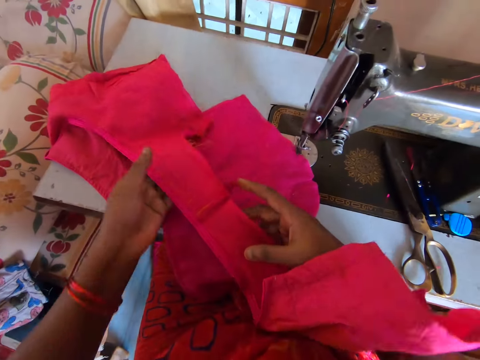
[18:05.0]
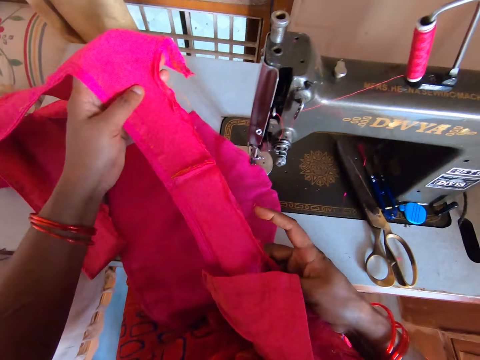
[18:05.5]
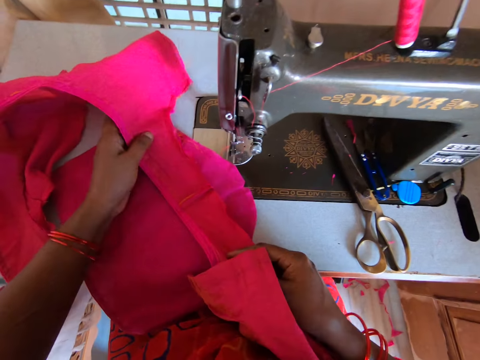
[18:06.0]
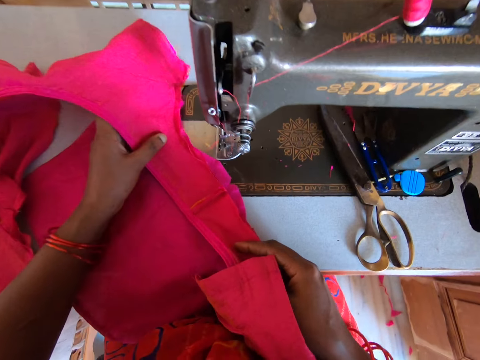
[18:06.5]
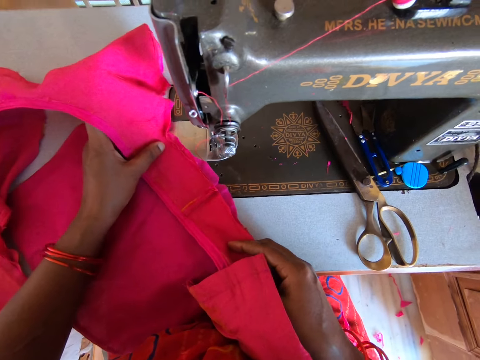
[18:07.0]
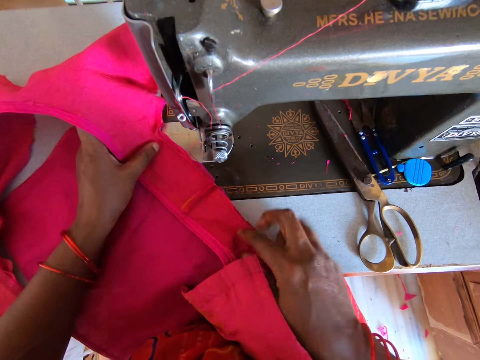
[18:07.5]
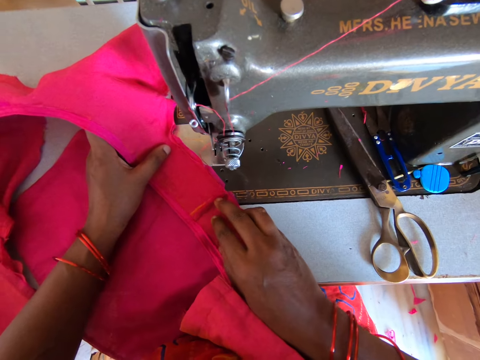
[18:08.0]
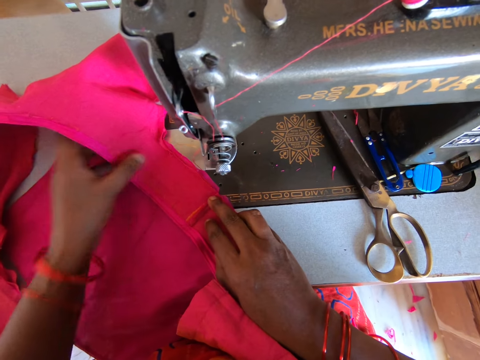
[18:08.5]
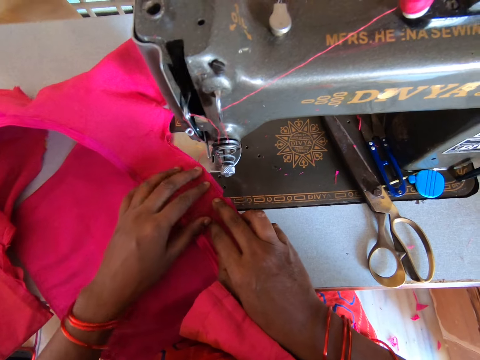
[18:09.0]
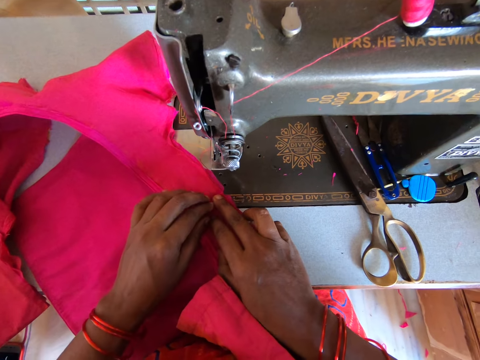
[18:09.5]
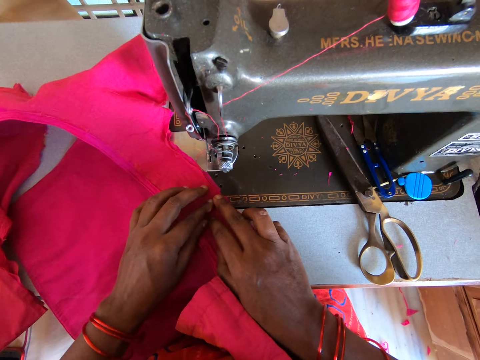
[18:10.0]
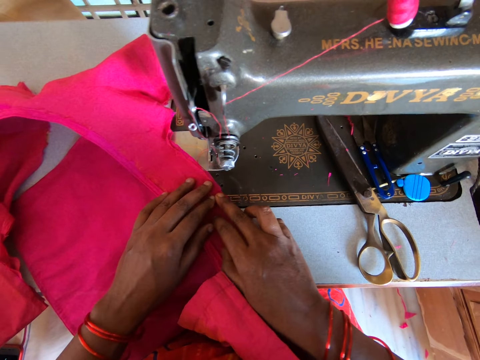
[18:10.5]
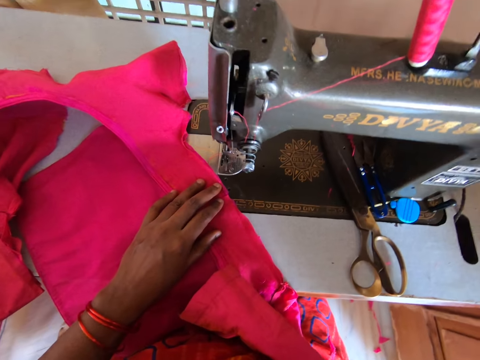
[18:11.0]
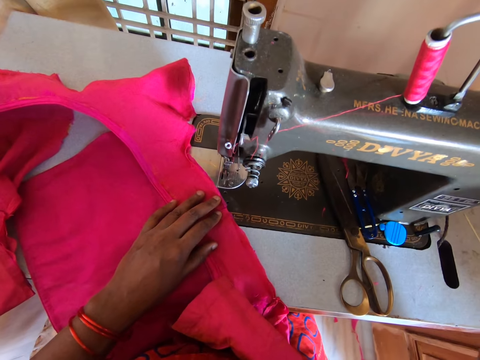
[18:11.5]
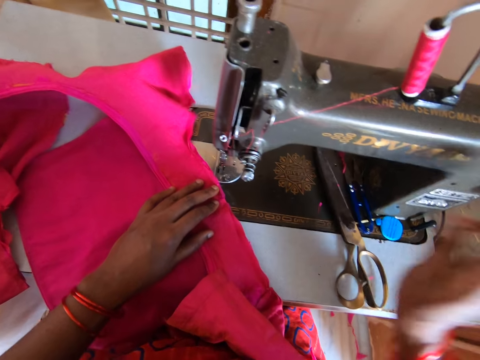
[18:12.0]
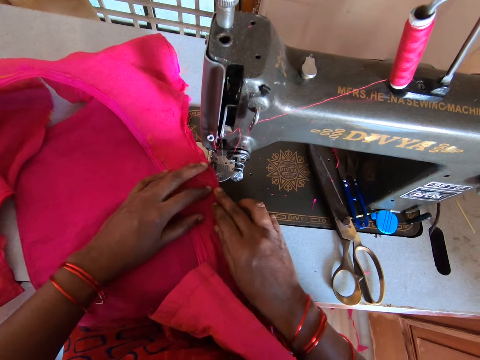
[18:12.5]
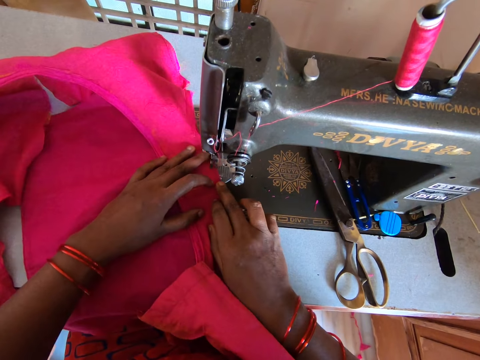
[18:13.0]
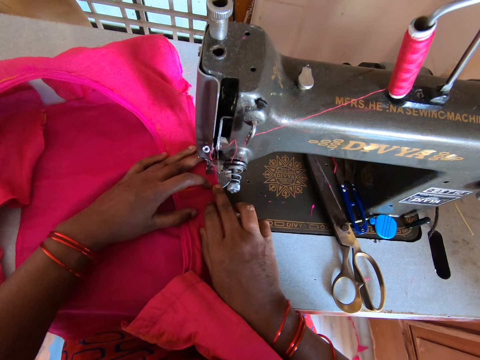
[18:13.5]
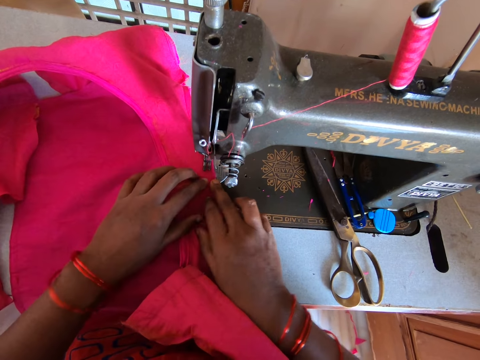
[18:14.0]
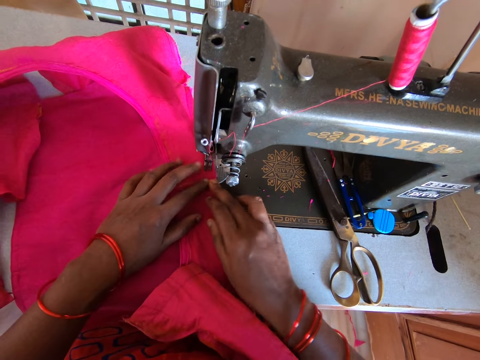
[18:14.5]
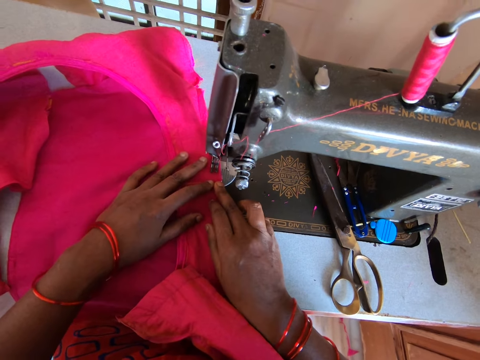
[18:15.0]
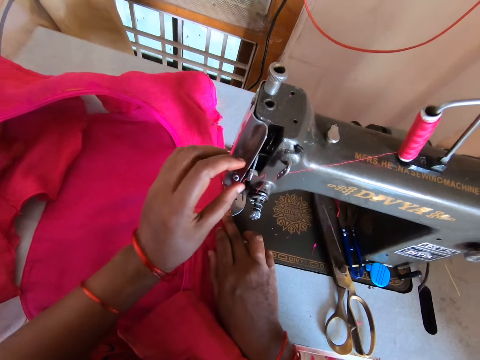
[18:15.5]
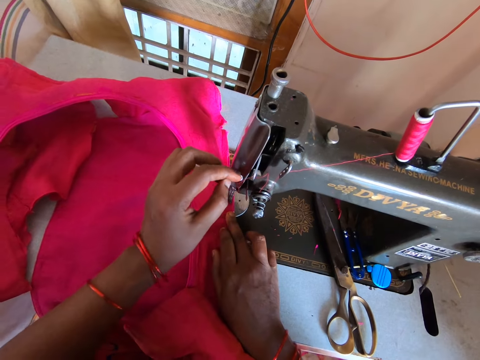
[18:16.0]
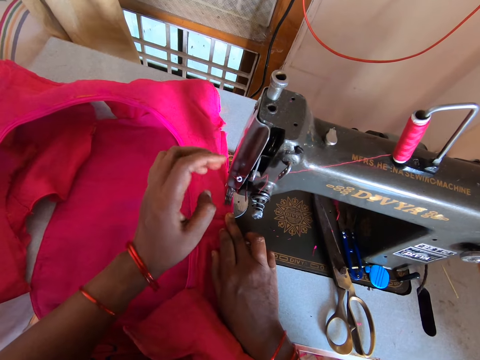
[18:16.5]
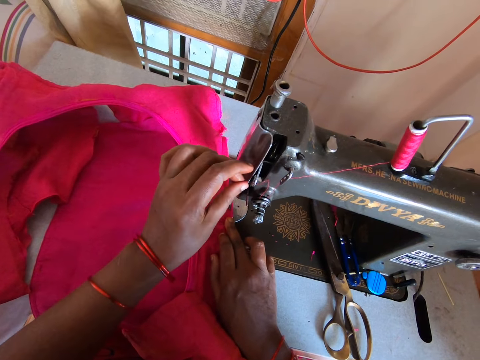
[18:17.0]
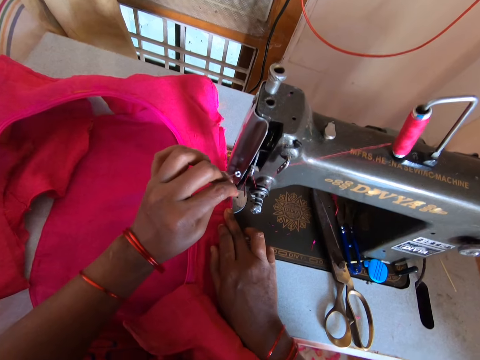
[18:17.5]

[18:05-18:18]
The camera wearer lowers the clothing. They lift the clothing. They place the piece of clothes on a throat plate. They adjust the clothing. They lift the right hand. They slightly rotate a hand wheel. They align the piece of clothing on the throat plate. They lower the hand to the clothing. They move the clothing to the sewing machine. They slightly pull a thread on a thread guard. They adjust the thread with the left hand.

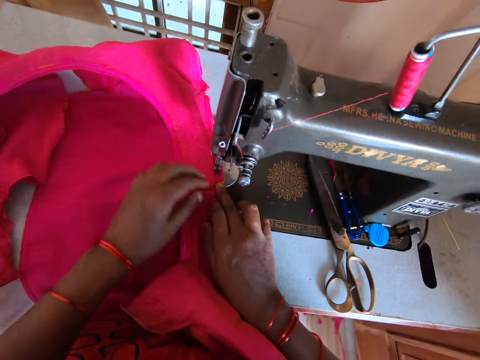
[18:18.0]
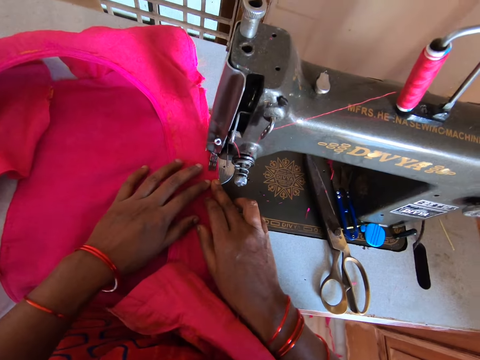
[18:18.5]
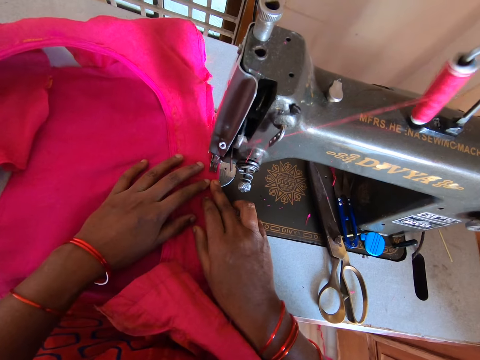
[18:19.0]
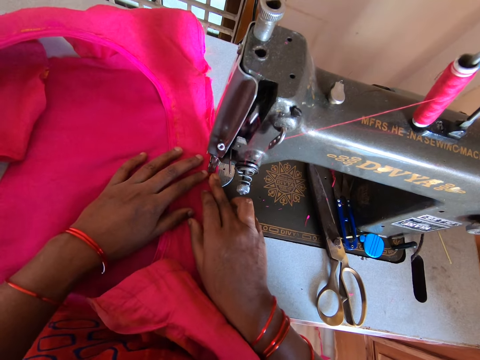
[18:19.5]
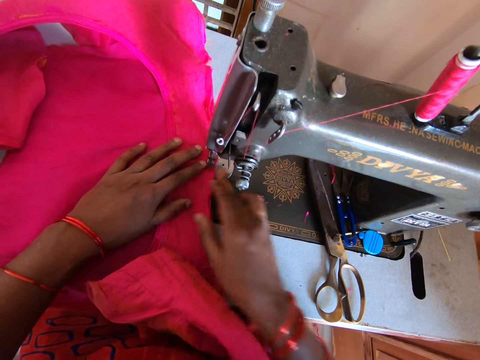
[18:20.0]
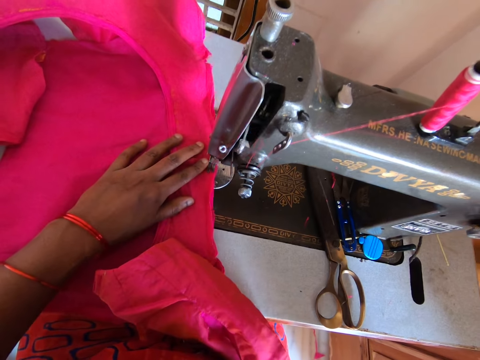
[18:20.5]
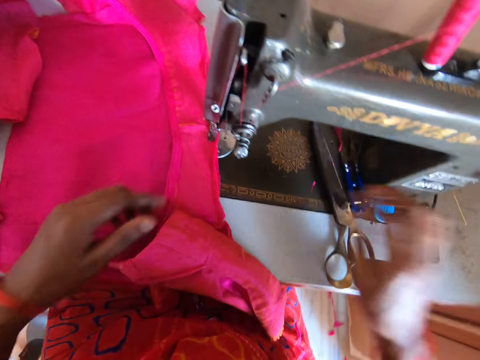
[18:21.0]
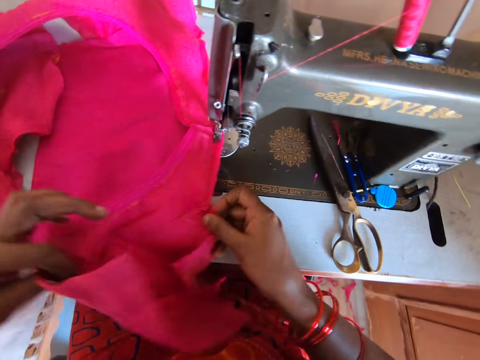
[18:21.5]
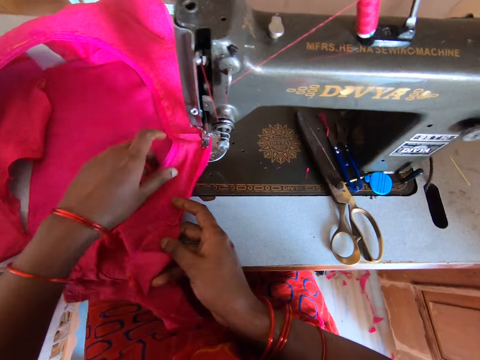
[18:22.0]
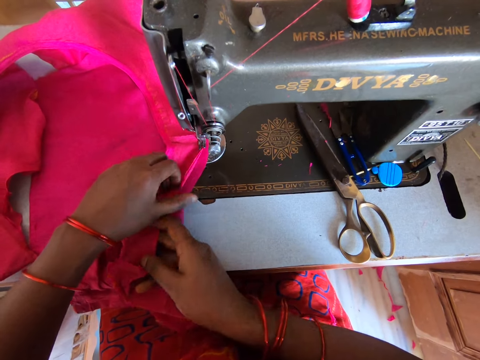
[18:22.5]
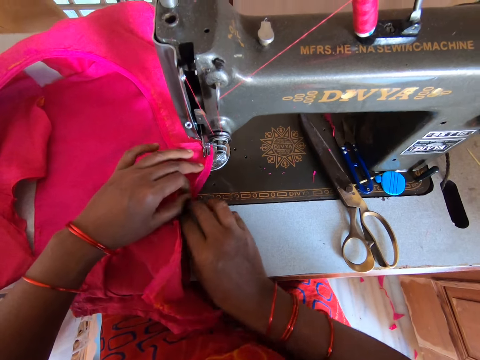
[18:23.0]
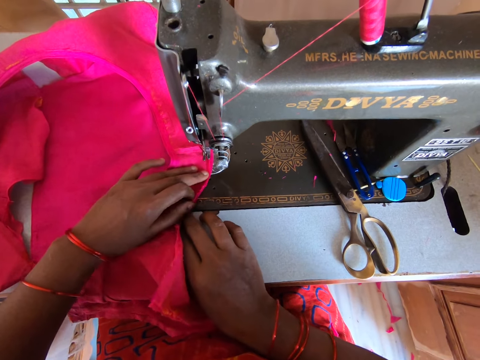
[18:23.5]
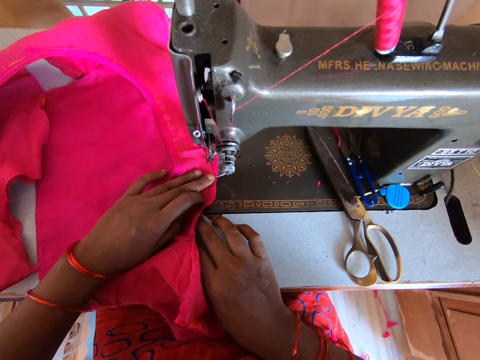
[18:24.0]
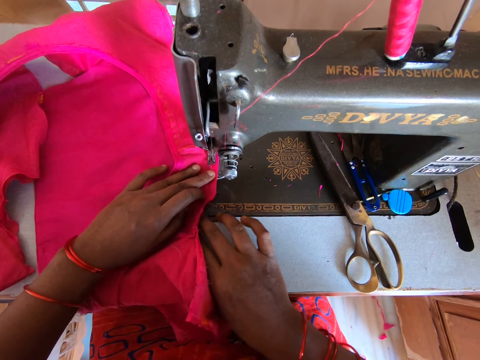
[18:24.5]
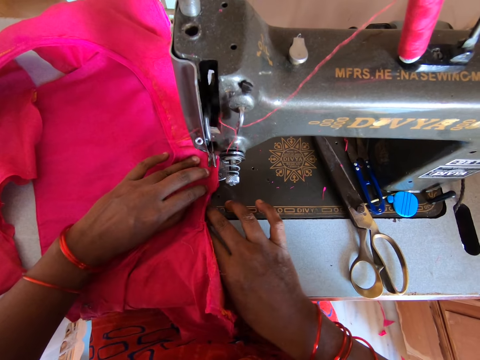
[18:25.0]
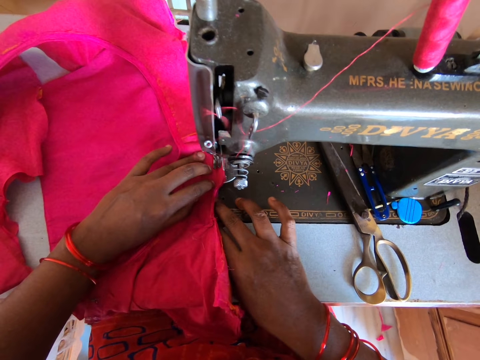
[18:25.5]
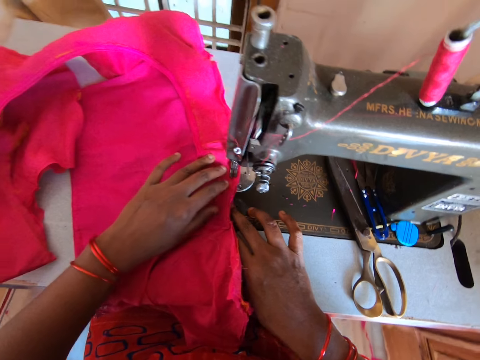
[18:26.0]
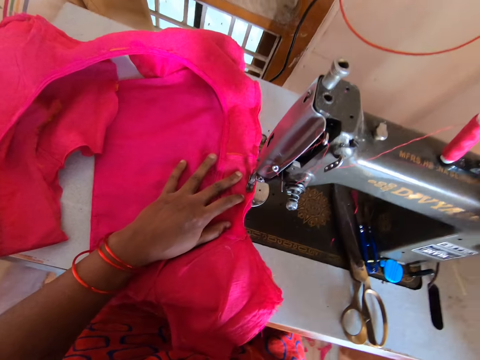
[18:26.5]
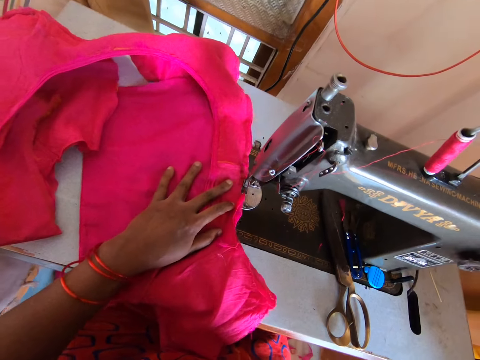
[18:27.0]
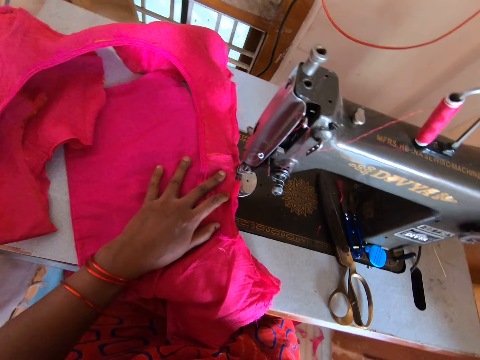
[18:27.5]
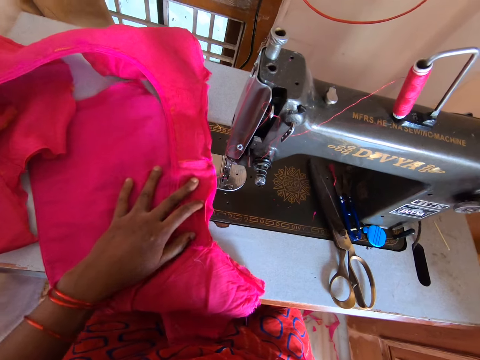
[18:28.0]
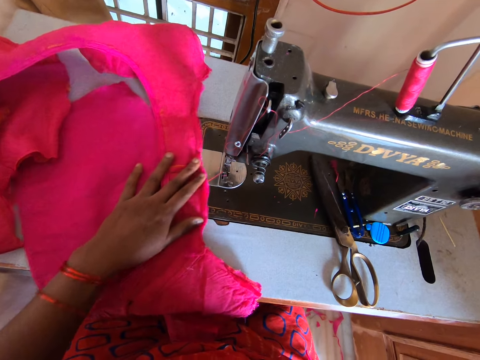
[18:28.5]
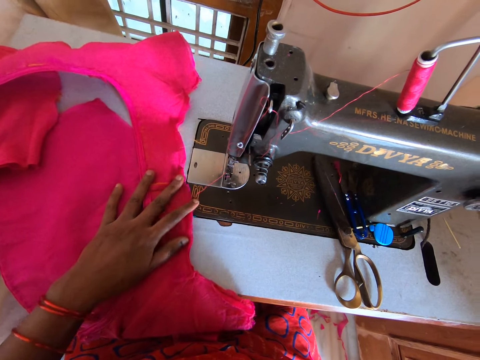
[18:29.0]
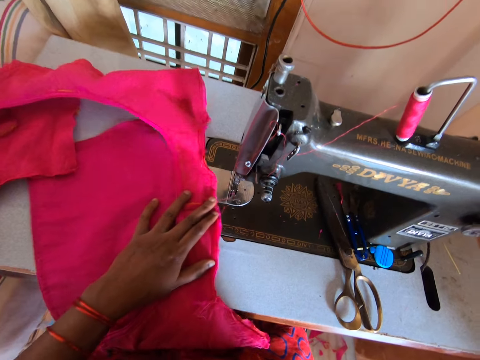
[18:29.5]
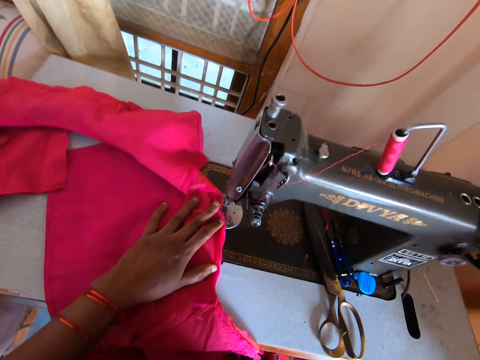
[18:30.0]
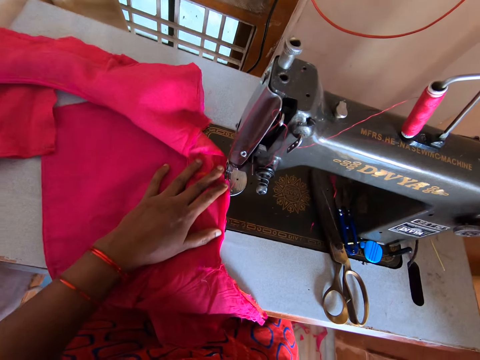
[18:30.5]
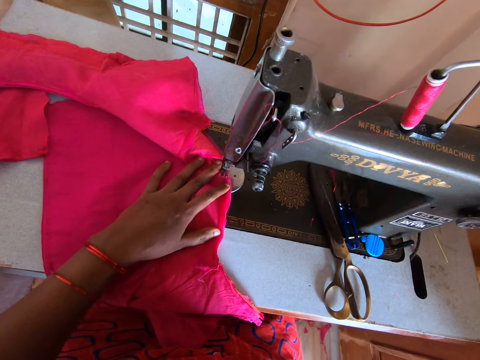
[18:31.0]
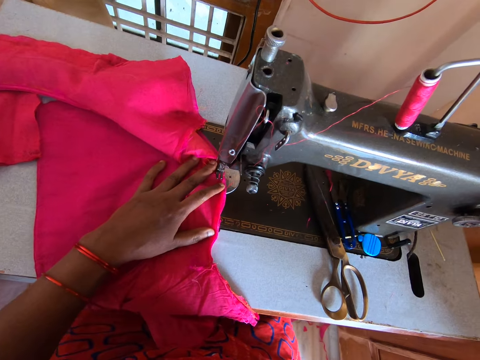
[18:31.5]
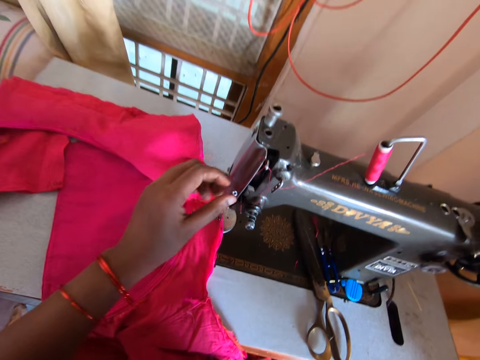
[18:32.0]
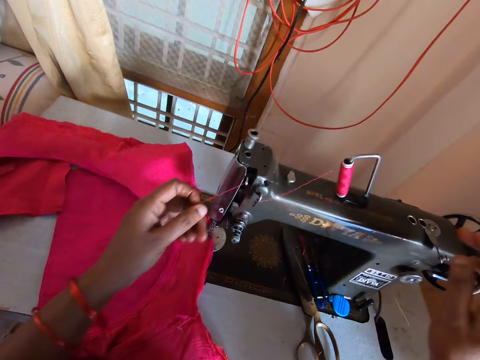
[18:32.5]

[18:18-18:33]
The camera wearer lowers the left hand to the clothing. They sew a piece of clothing using a sewing machine. They lift the right hand. They hold the clothing with both hands. They align pieces of clothes on a throat plate. They adjust the clothing. They sew the piece of clothing using the sewing machine. They lift the right hand. They slightly rotate a hand wheel. They align the pieces of clothes on the throat plate. They take the clothing from the sewing machine. They put the clothing in the machine. They fix a thread on a thread guard.
